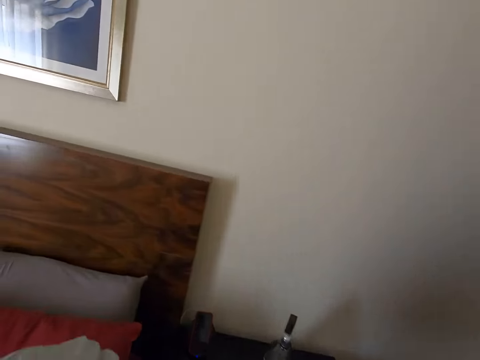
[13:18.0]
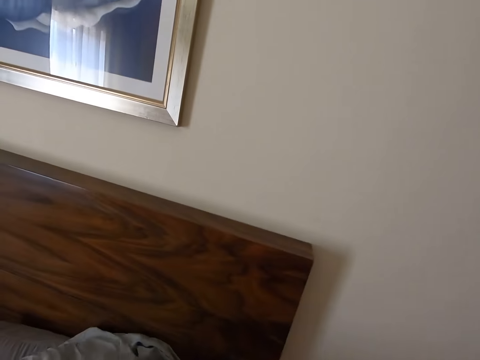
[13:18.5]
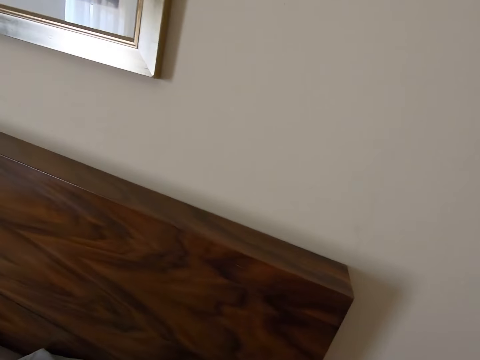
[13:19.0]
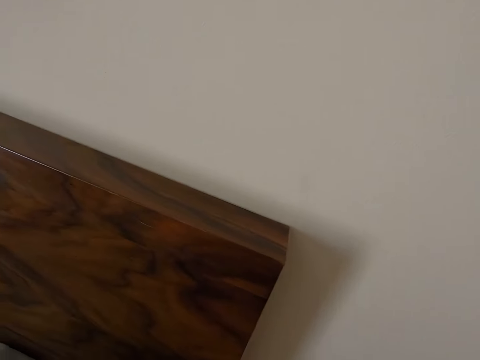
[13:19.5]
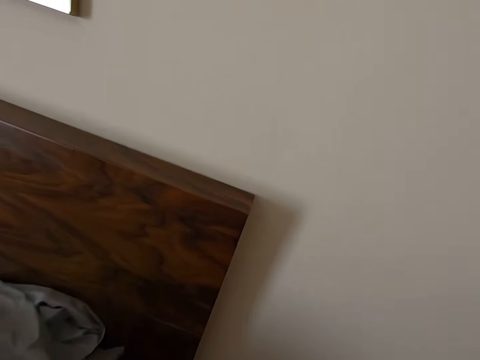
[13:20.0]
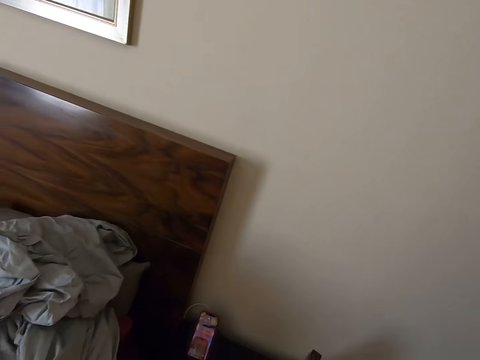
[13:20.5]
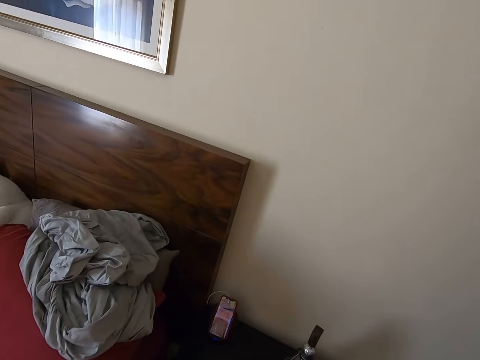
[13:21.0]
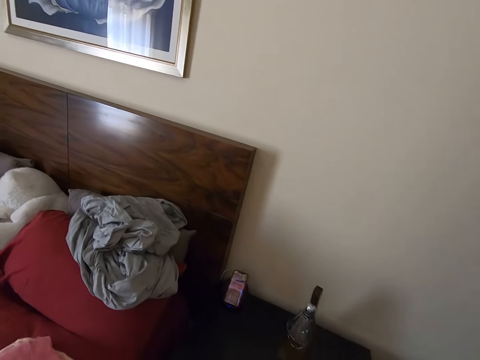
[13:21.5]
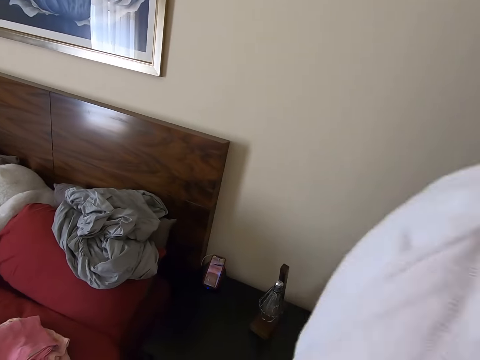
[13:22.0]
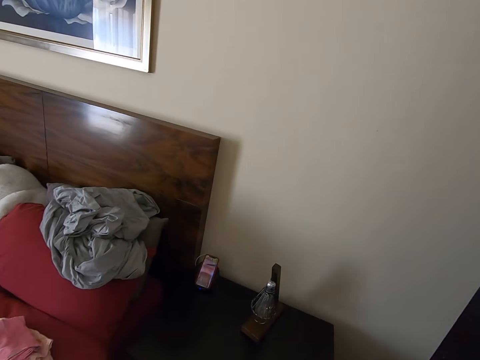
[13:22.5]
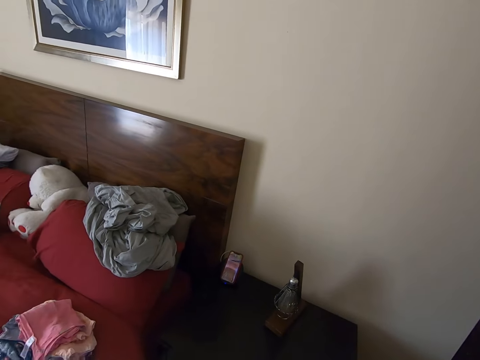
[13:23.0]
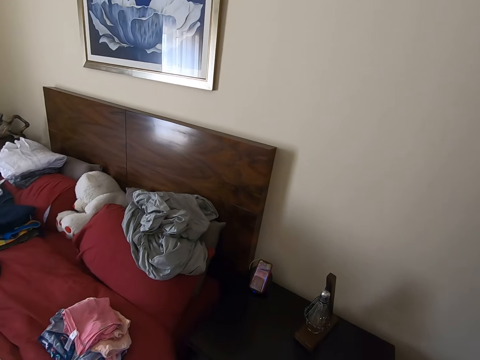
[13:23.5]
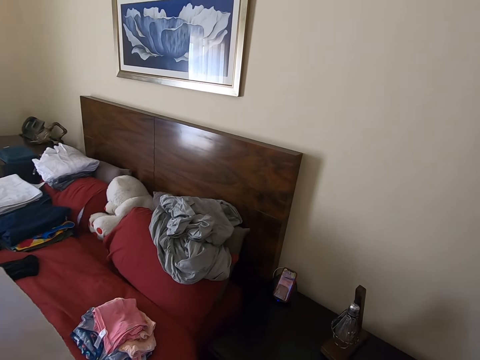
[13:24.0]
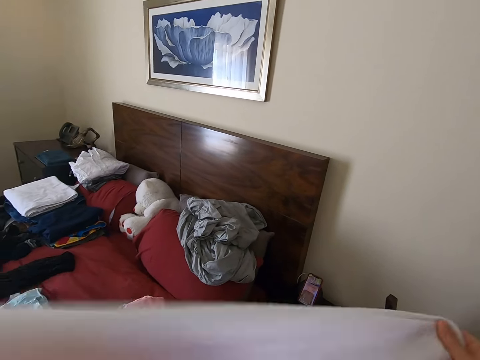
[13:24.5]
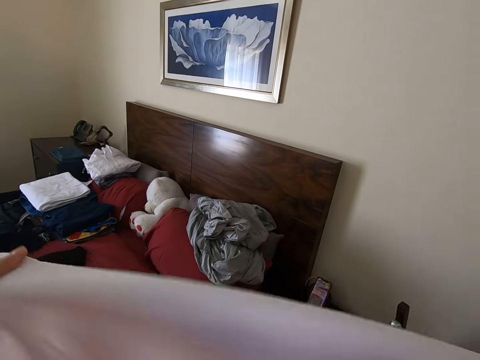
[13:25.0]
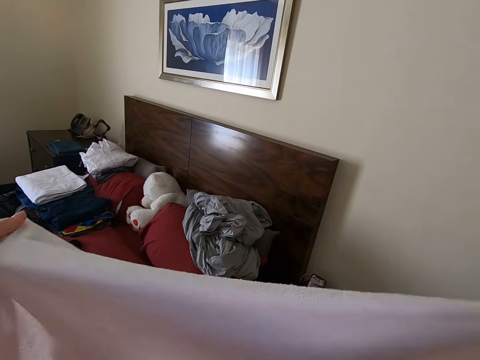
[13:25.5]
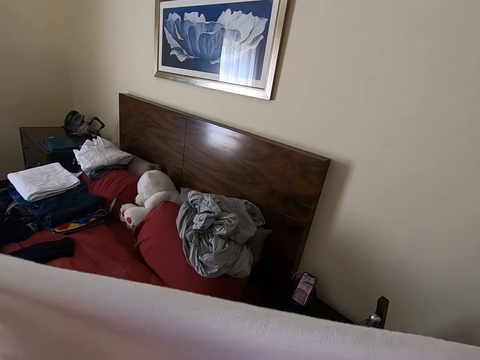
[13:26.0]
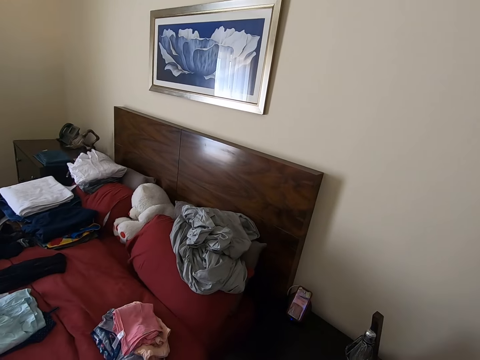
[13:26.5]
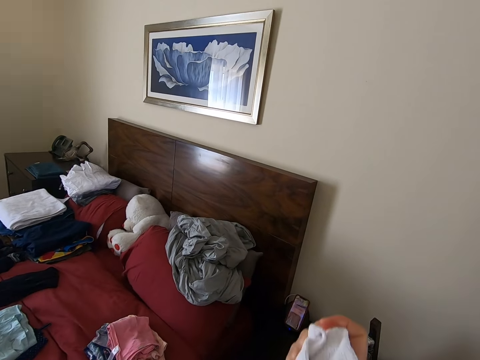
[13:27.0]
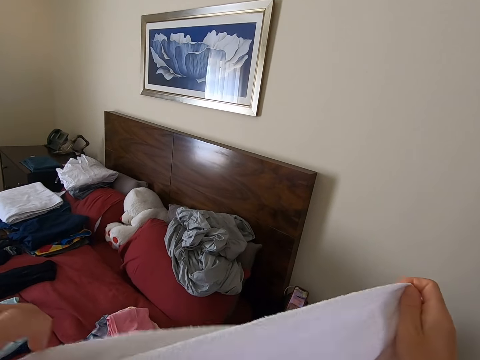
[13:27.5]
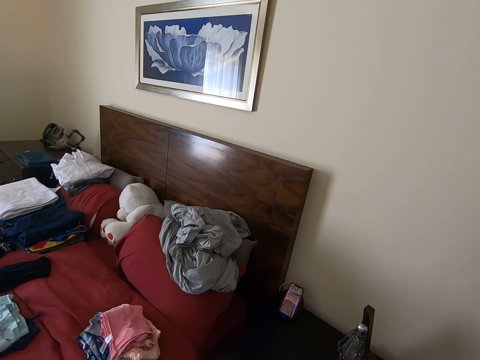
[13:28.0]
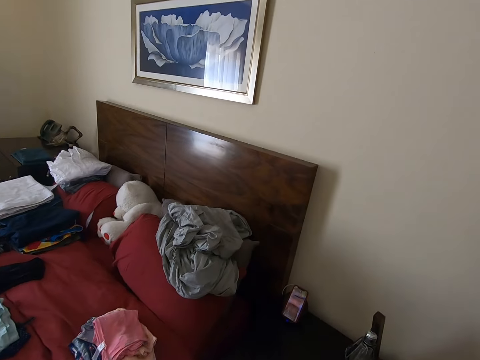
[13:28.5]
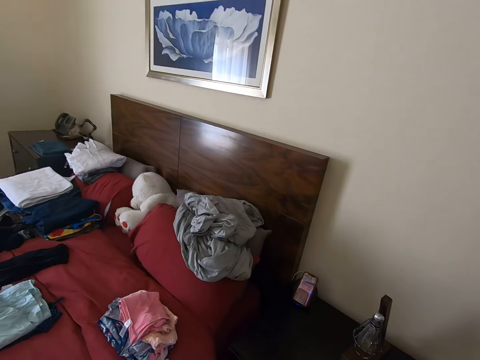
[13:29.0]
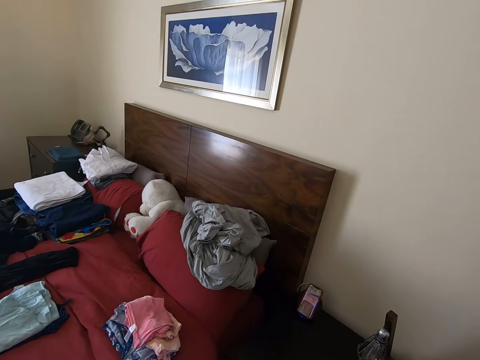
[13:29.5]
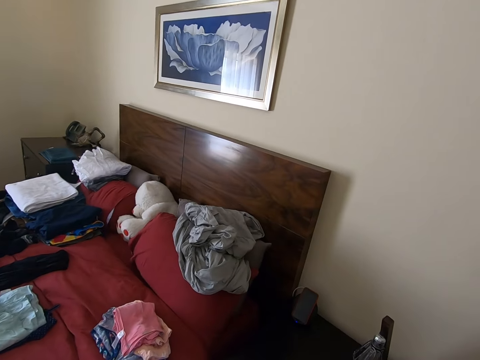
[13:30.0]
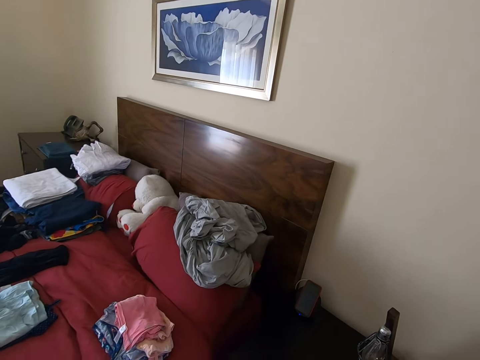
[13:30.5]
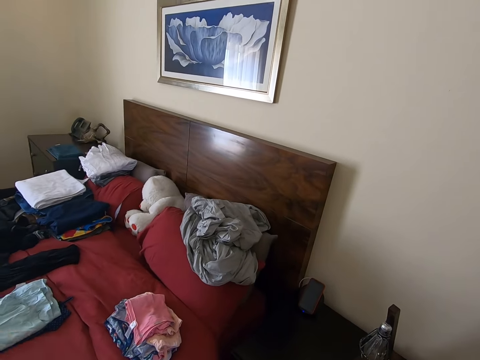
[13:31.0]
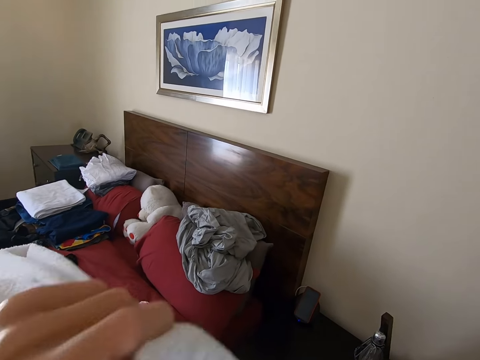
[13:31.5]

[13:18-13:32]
The camera wearer puts a cloth or bedding on the bed. They walk around. They fold the bedding. They hold the cloth. They fold the cloth.

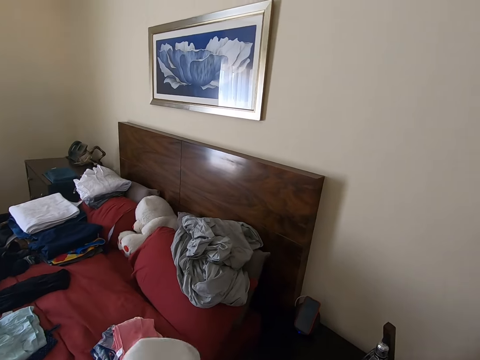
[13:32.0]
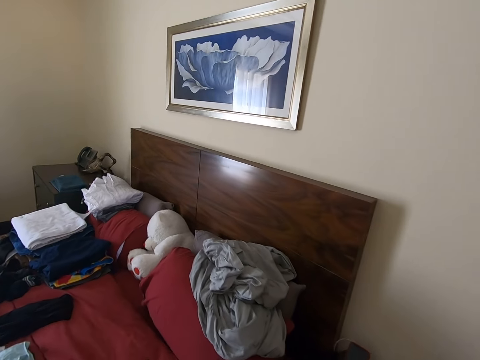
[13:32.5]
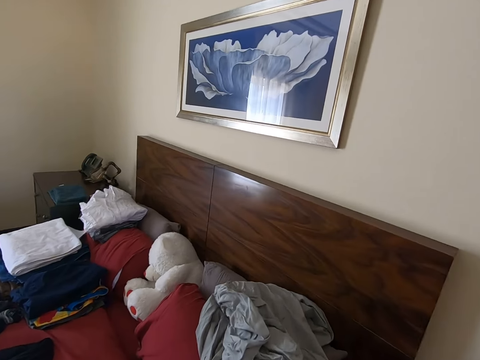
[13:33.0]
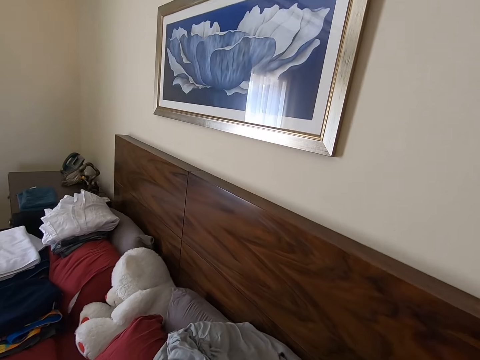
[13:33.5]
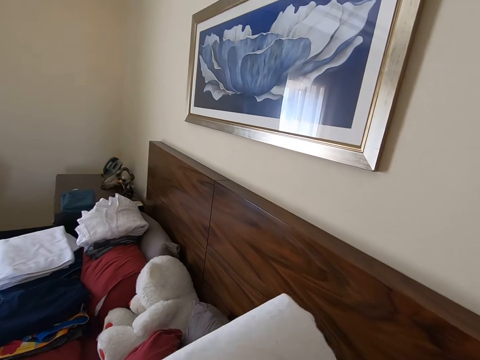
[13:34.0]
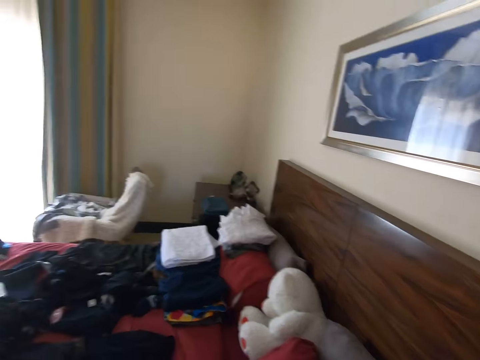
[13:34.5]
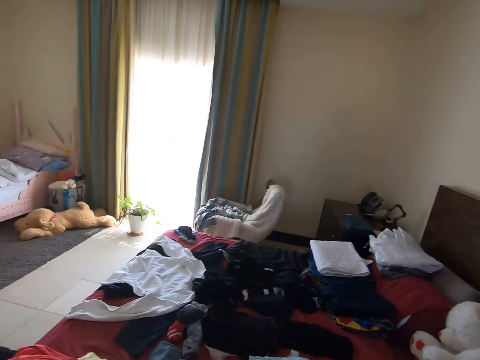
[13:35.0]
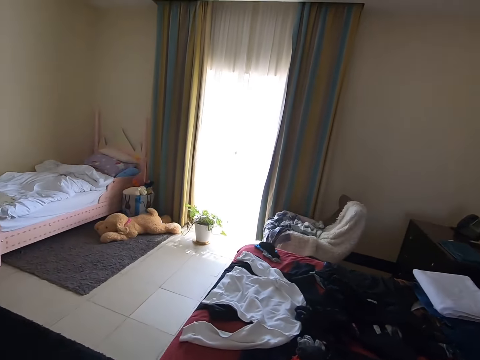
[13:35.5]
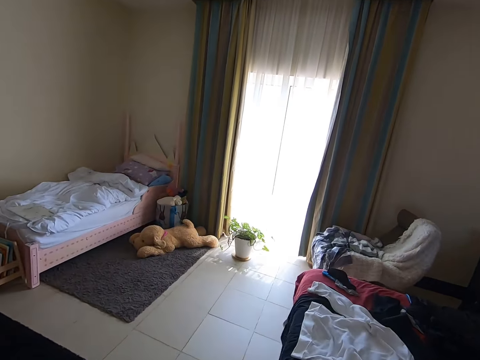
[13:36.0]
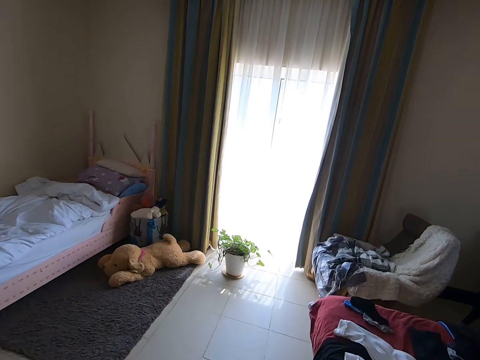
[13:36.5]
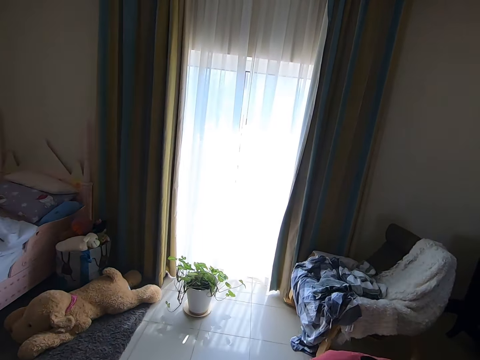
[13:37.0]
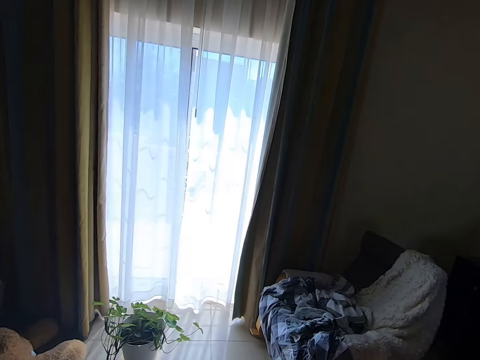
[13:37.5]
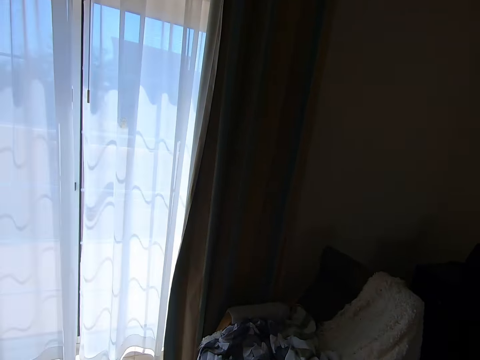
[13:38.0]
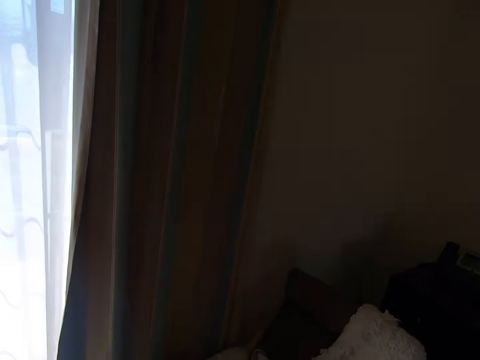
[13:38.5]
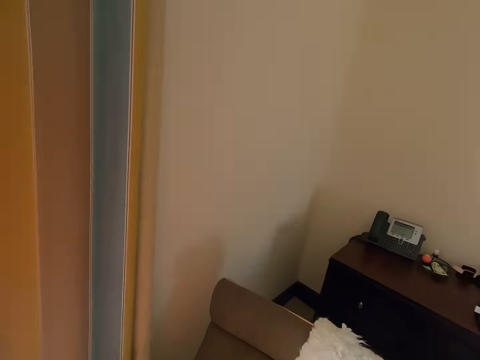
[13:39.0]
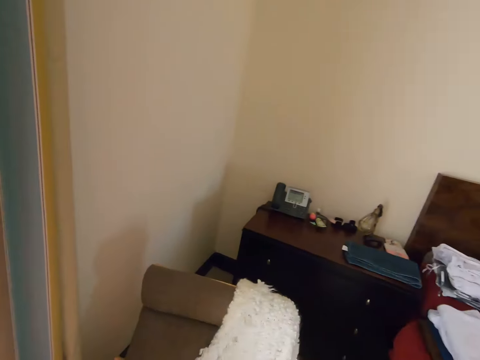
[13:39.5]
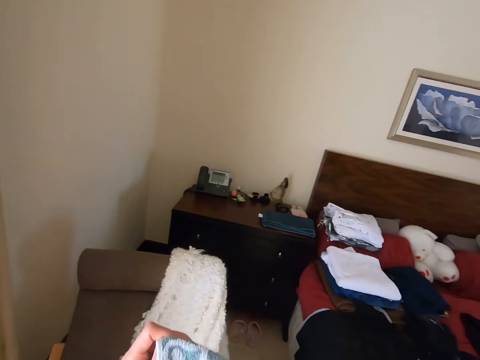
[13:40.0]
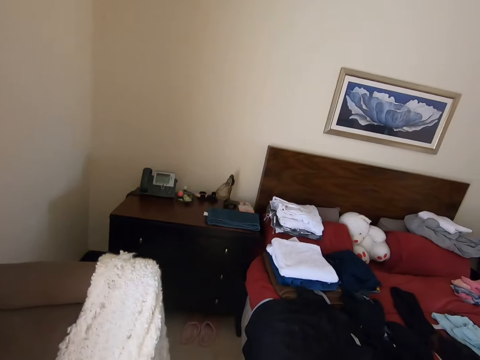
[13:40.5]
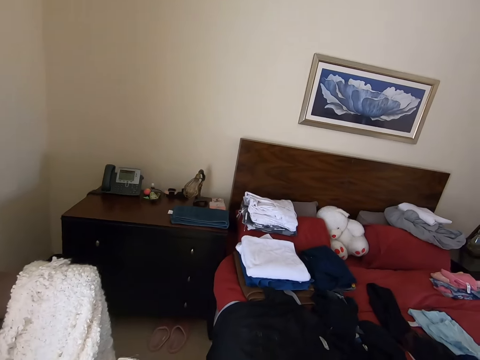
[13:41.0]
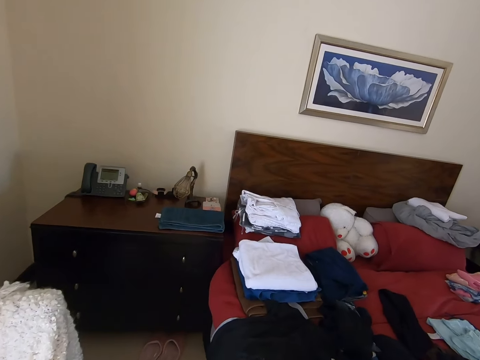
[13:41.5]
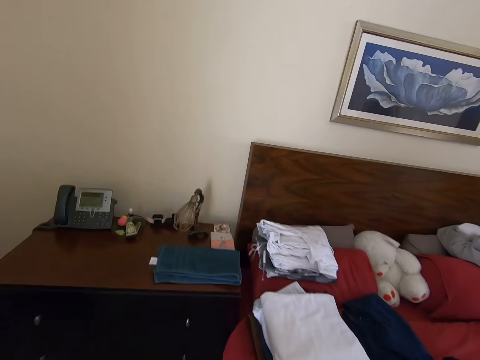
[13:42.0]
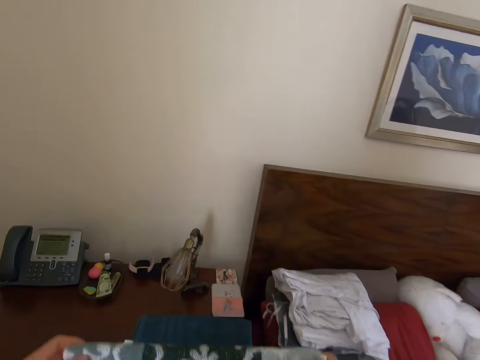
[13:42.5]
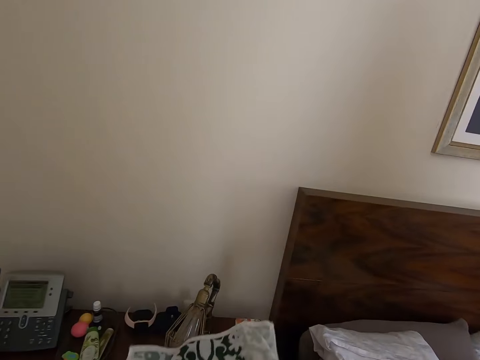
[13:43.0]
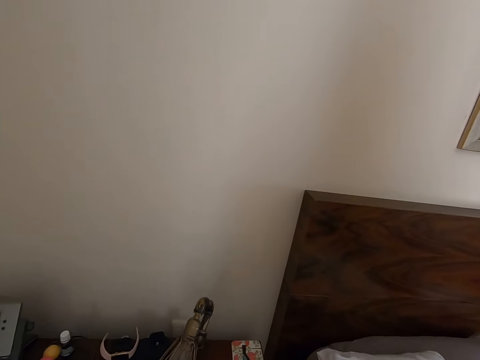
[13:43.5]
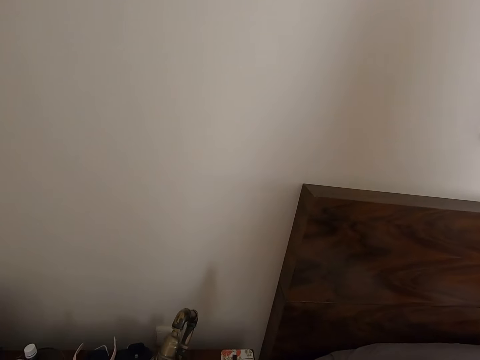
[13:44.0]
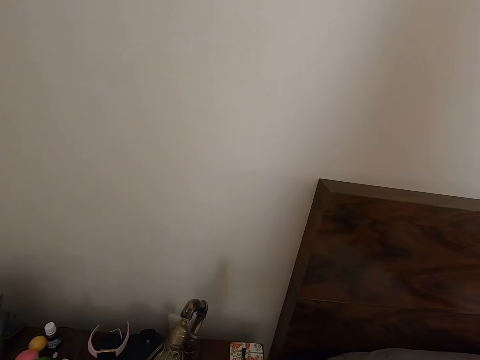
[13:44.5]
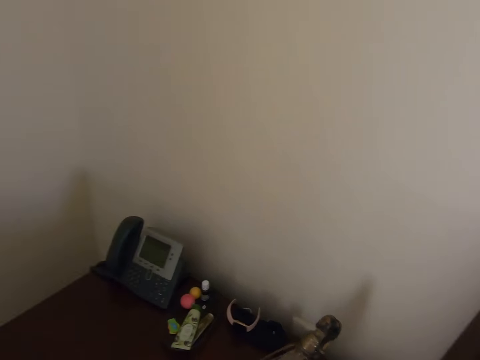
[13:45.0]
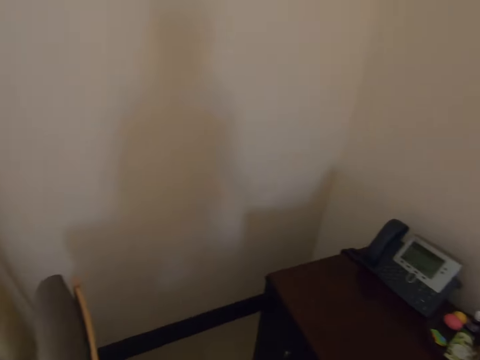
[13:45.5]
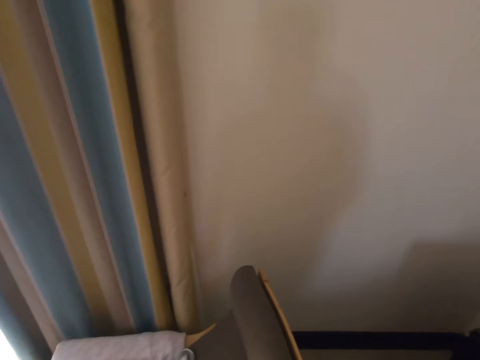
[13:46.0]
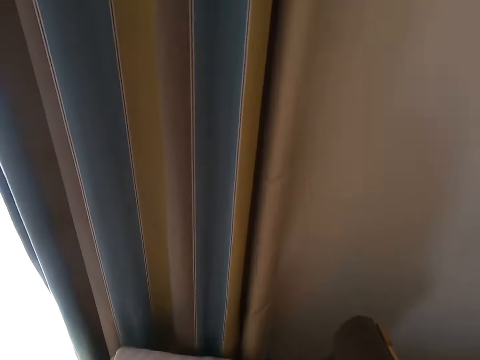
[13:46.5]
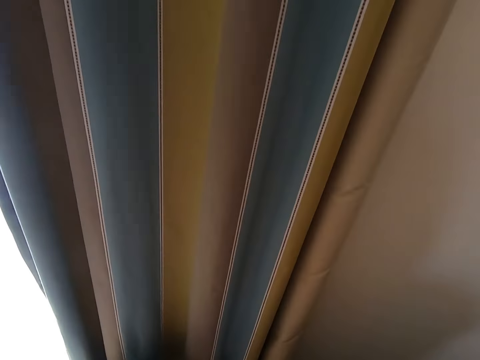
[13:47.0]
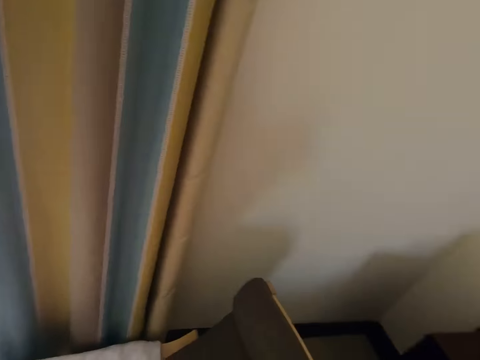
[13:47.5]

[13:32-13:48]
The camera wearer puts a cloth on the bed. They walk in the room. They turn around. They fold a towel. They hold the cloth. They walk in the room. They put the towel on the cabinet. They turn around.
